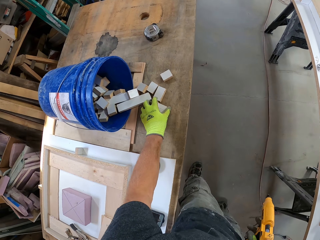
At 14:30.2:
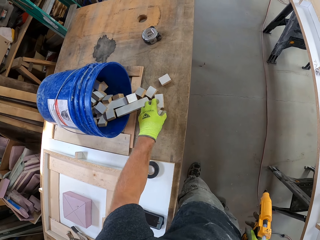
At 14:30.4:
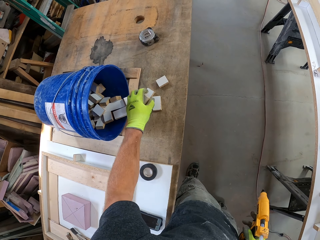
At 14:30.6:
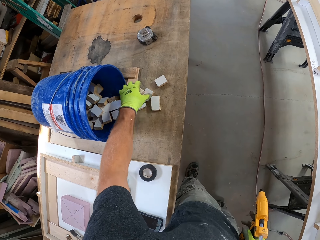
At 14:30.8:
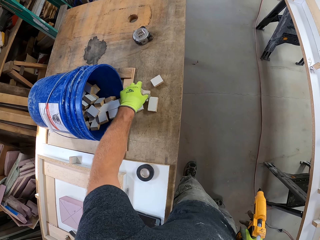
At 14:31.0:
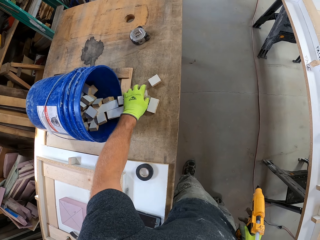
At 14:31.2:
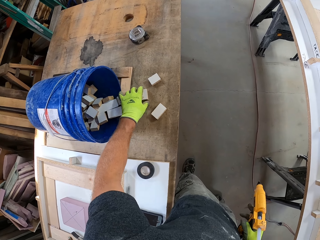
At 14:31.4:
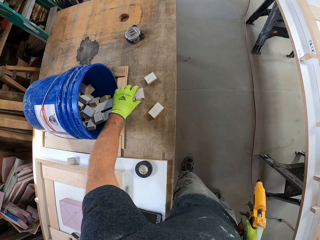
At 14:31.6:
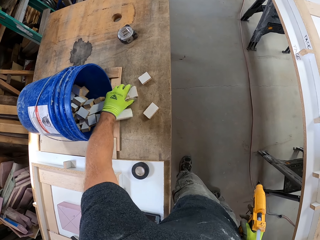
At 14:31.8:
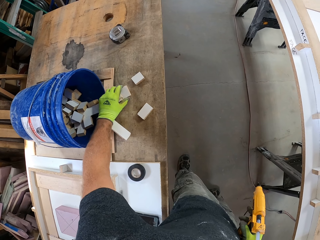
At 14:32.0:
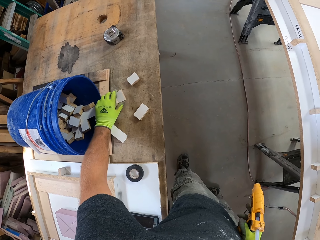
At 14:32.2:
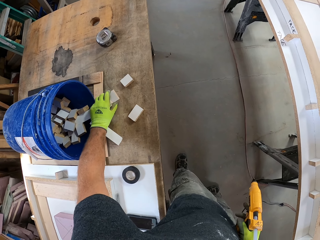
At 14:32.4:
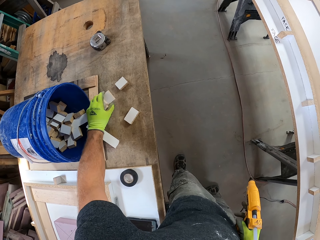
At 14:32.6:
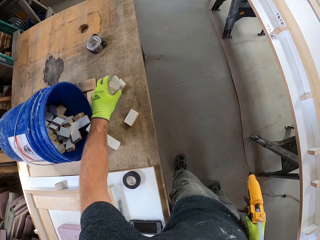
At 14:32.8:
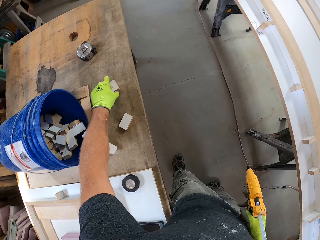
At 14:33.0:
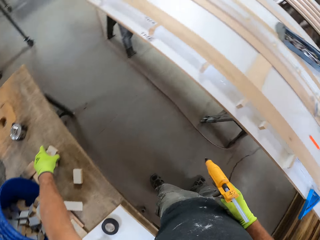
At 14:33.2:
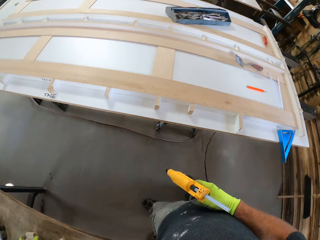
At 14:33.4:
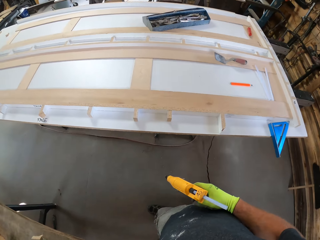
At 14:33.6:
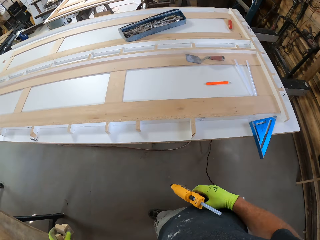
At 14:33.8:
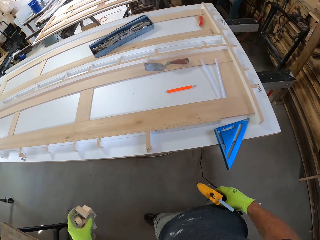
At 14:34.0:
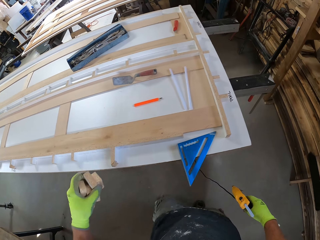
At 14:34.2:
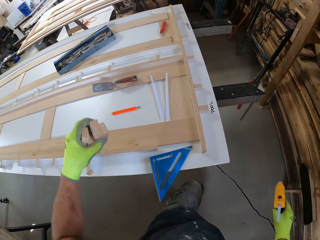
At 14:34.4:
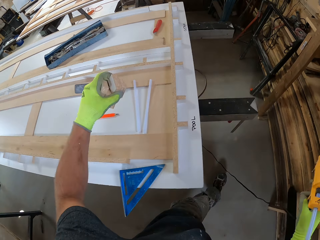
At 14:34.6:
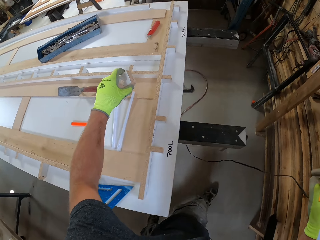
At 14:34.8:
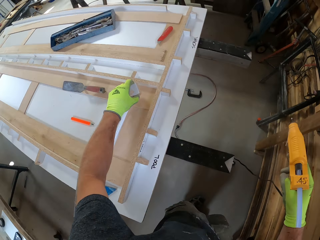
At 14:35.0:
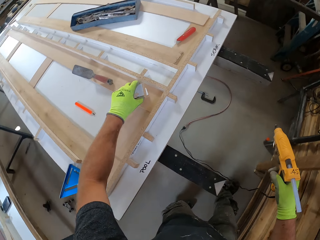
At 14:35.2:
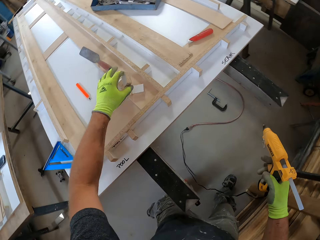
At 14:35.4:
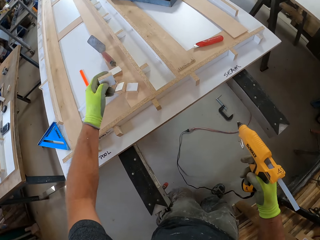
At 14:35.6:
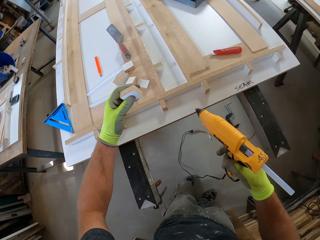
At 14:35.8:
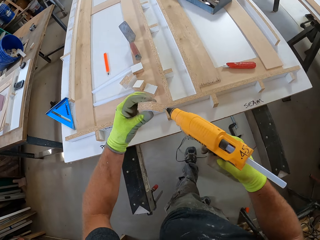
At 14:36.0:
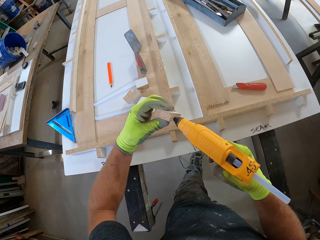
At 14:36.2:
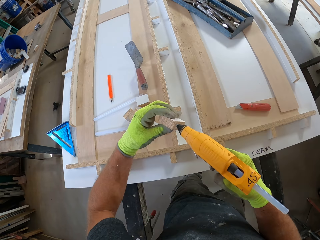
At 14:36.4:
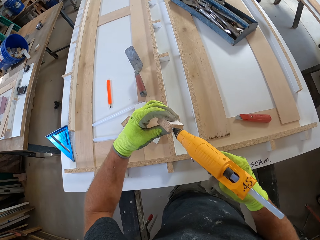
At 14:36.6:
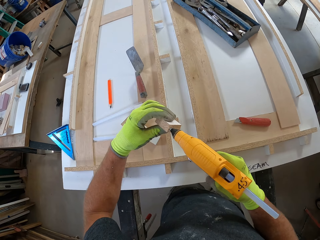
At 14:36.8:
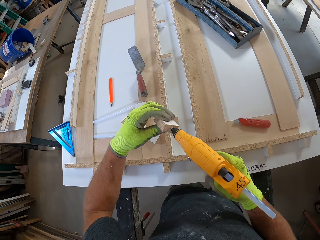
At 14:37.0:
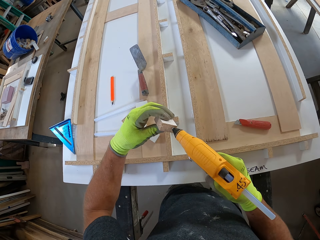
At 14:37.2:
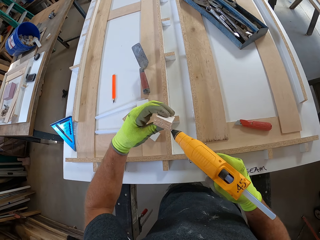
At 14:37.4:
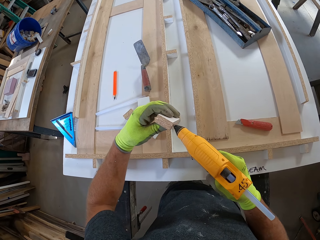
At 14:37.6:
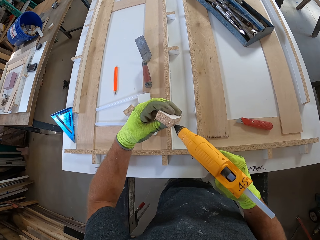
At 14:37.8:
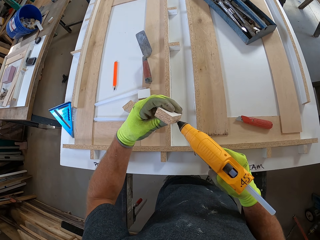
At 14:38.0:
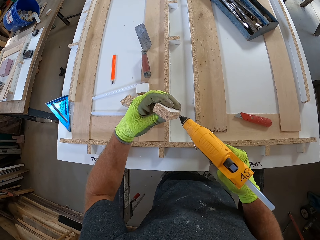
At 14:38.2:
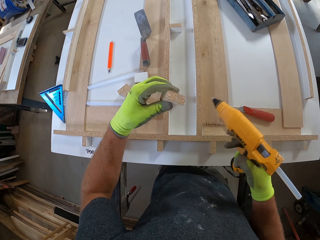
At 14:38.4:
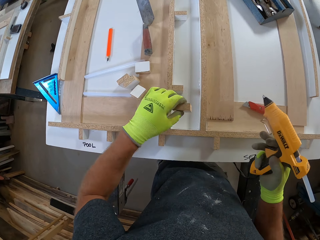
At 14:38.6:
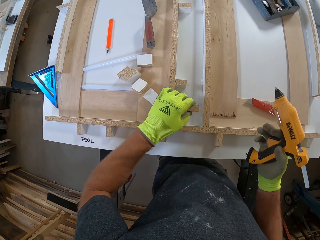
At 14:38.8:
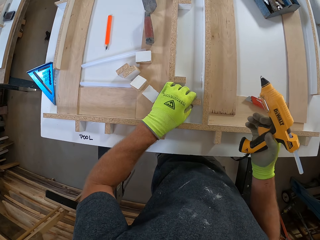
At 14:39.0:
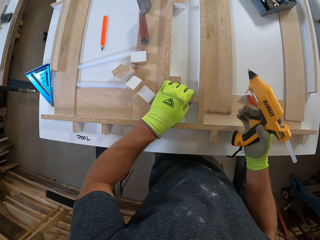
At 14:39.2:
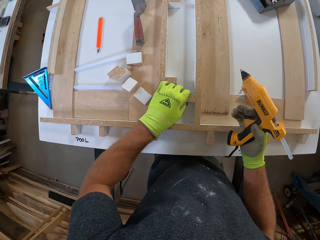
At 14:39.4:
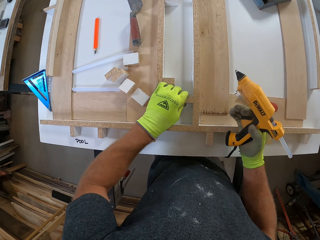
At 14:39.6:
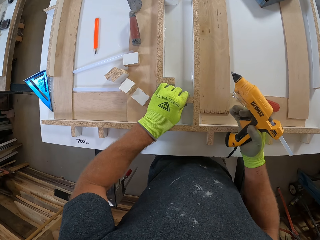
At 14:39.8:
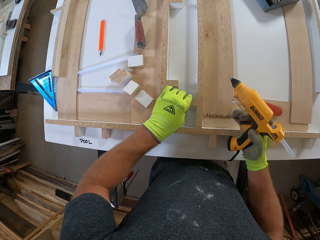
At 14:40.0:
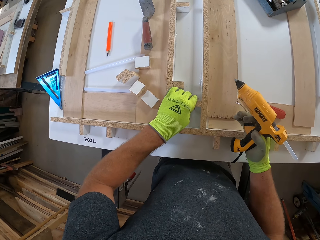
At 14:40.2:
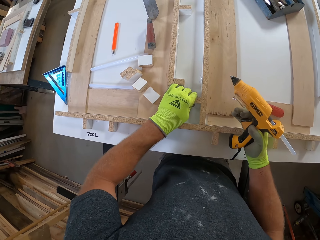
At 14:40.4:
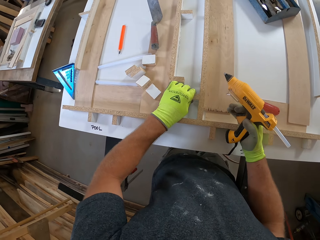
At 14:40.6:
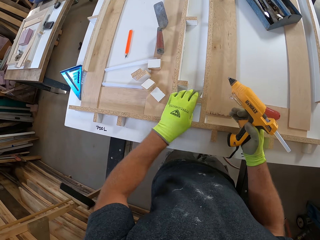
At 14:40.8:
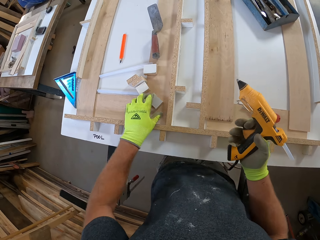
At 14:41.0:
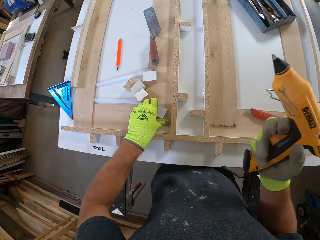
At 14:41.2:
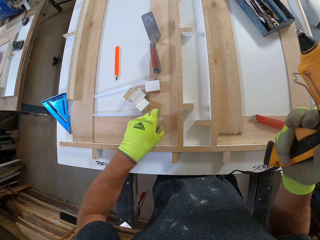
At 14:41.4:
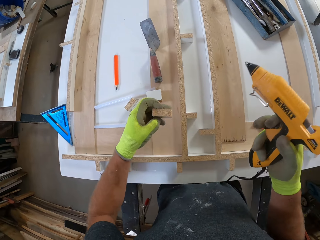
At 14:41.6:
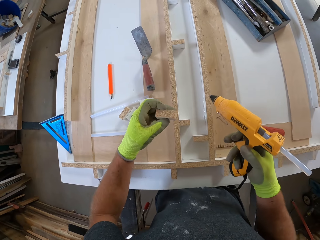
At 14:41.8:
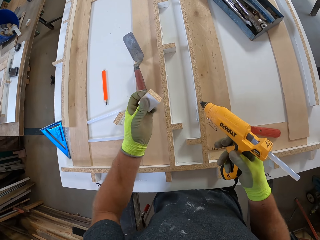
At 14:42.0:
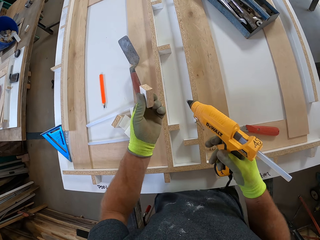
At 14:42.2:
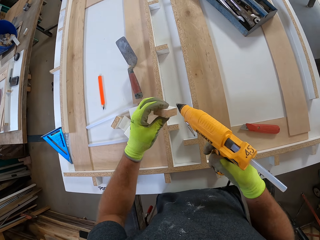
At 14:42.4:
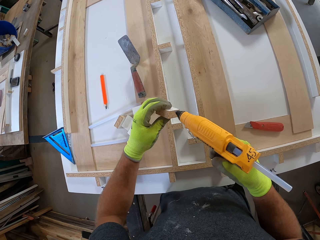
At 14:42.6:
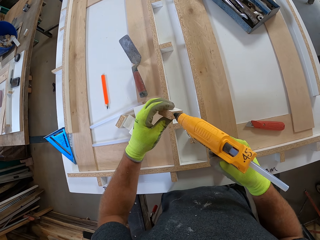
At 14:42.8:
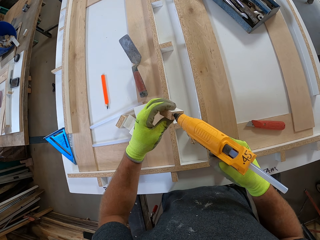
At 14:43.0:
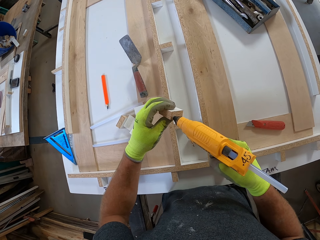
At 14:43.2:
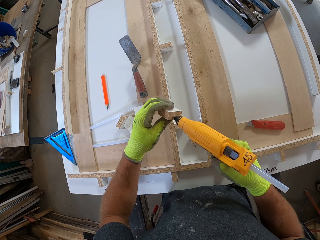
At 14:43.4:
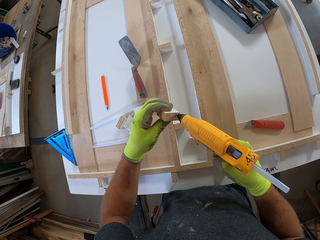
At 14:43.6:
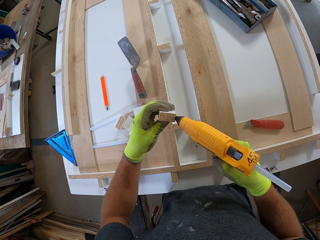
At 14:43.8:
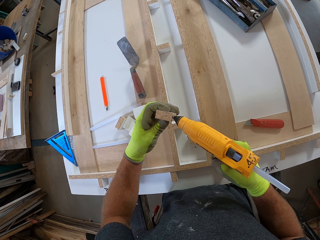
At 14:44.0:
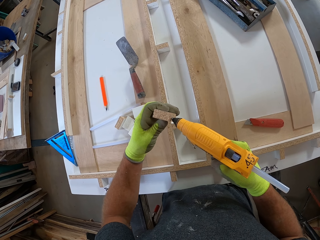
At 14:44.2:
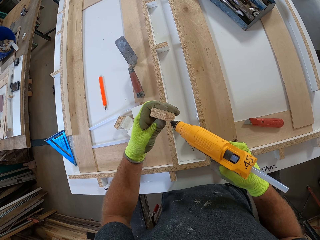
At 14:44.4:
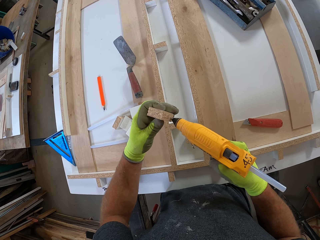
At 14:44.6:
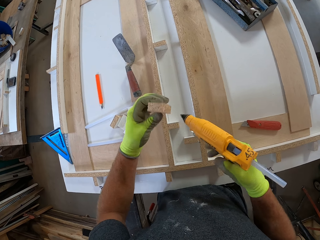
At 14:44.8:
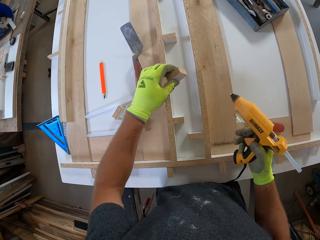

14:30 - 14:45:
The camera wearer picks up some wood from a table. He drops the wood on another table. He applies glue to wood on his left hand with the glue gun. He glues the wood to the table. He picks up another wood from the table. He applies glue to the wood on his left hand with the glue gun.

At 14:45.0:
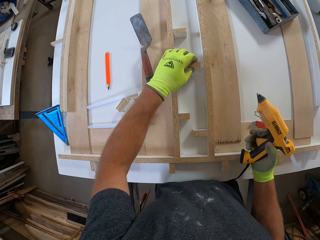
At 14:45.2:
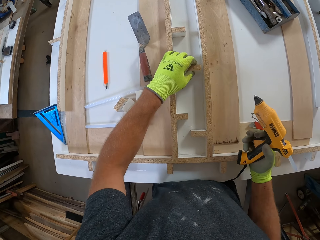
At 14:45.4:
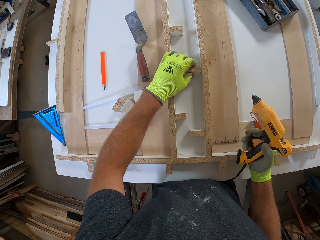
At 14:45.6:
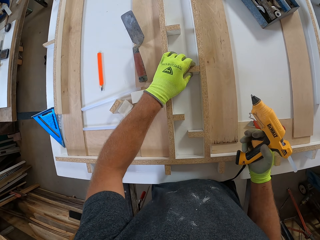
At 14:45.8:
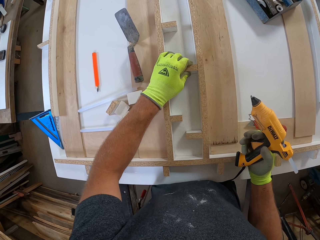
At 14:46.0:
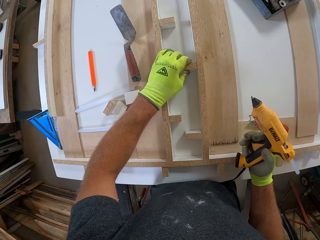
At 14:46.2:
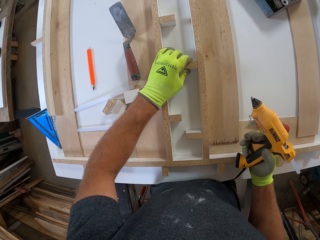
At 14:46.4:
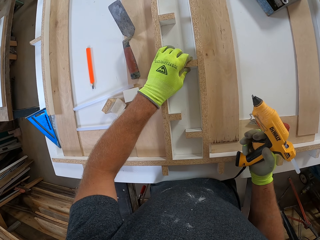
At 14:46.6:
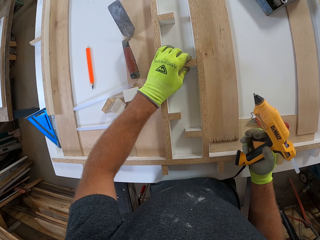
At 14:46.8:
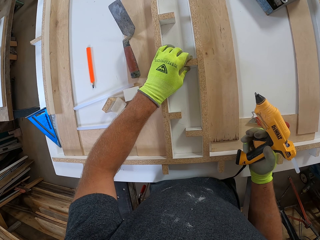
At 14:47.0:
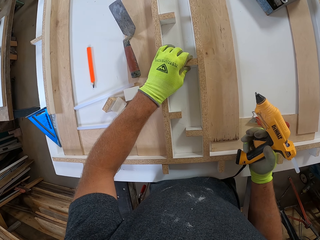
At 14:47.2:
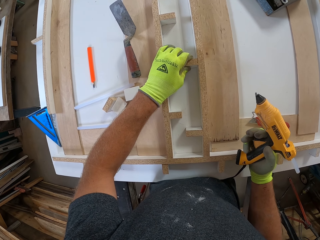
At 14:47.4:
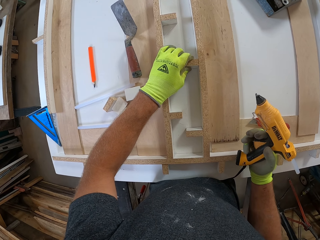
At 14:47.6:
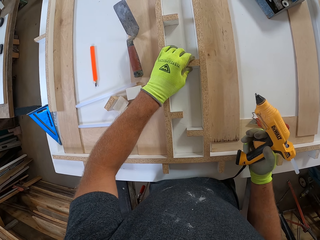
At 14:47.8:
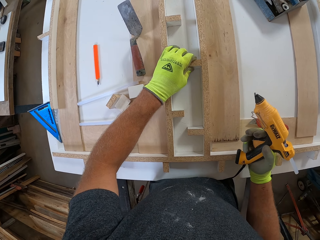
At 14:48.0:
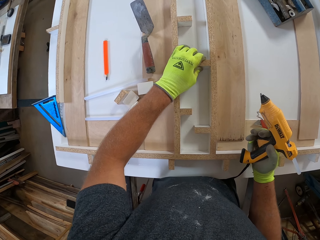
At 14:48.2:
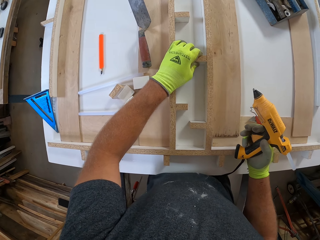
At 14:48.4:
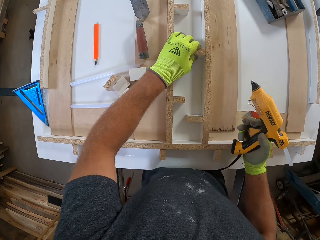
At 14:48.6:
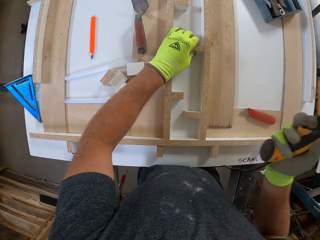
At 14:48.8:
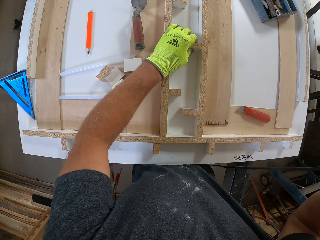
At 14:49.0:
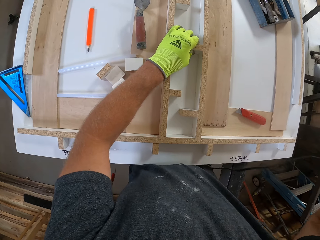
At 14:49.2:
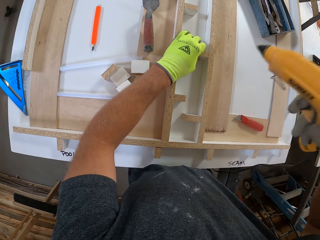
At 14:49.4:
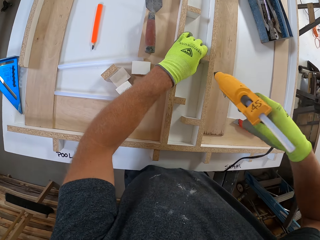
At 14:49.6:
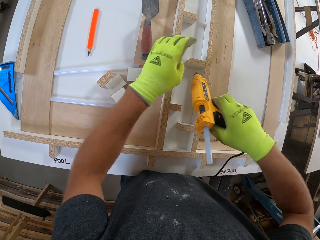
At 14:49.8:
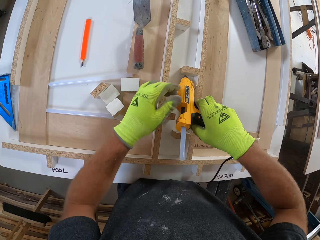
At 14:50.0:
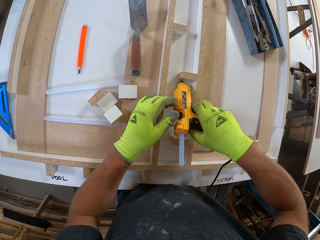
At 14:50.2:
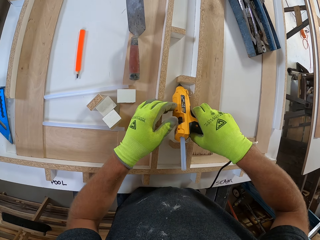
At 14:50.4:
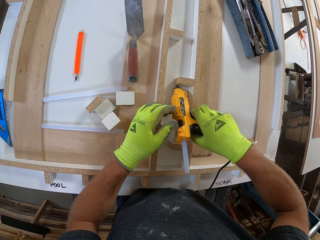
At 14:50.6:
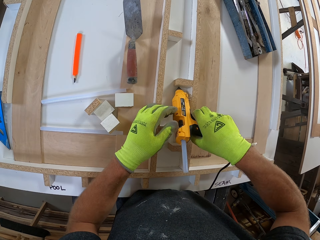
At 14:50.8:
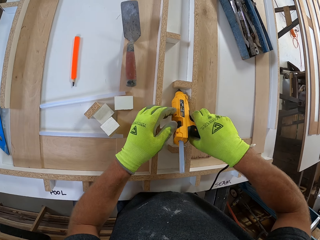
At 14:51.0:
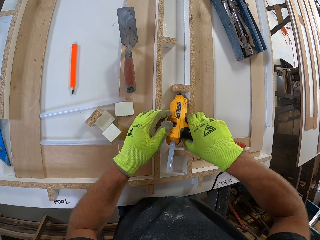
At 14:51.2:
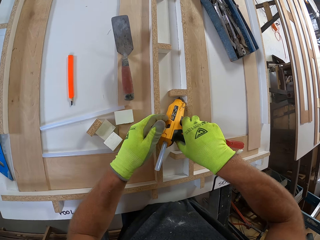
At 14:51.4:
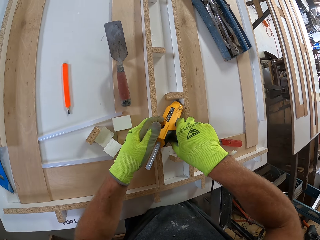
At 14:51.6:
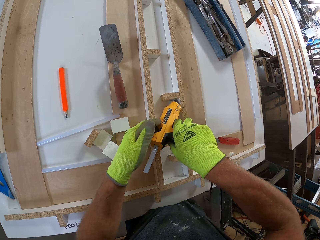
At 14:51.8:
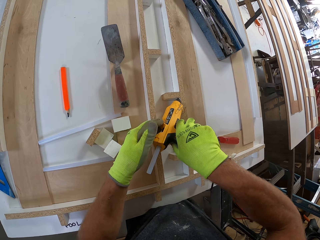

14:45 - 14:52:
The camera wearer glues the wood to the table. They apply glue to the wood on the table.
